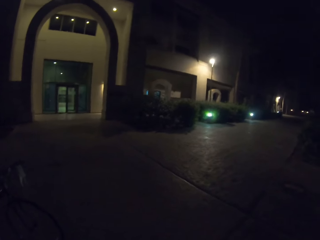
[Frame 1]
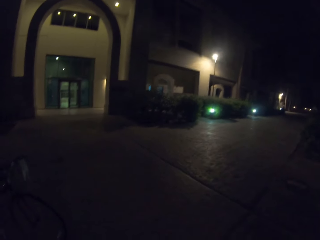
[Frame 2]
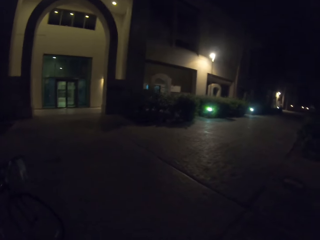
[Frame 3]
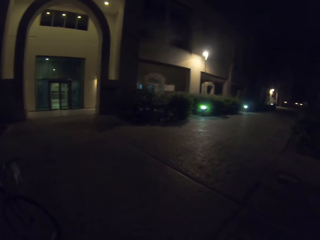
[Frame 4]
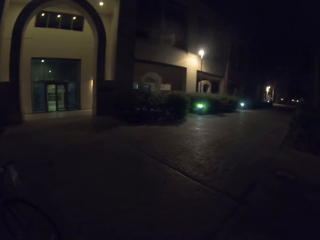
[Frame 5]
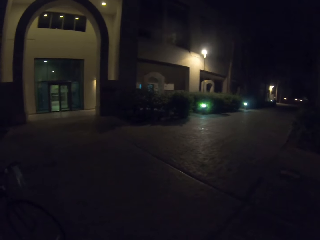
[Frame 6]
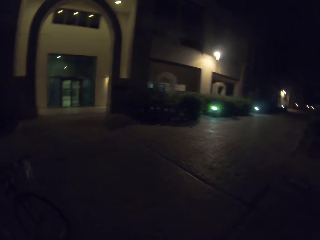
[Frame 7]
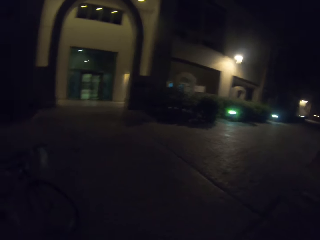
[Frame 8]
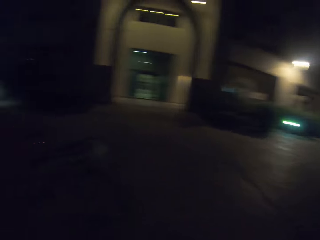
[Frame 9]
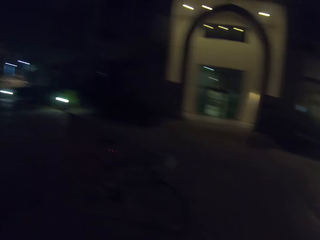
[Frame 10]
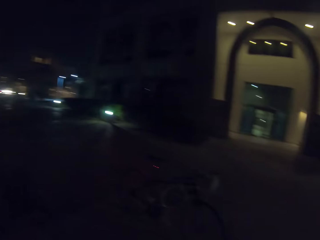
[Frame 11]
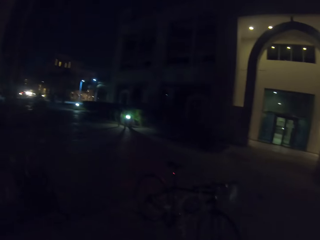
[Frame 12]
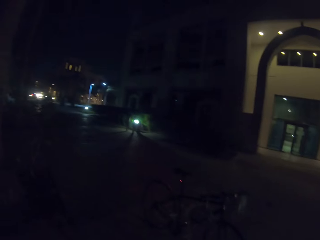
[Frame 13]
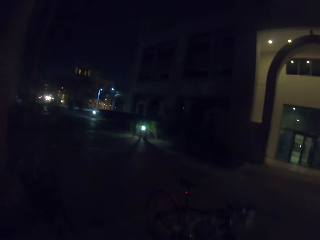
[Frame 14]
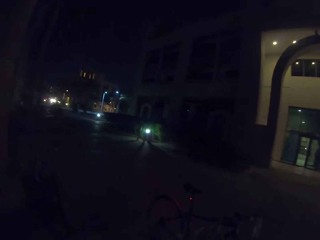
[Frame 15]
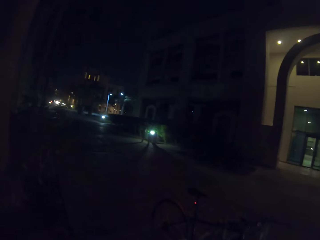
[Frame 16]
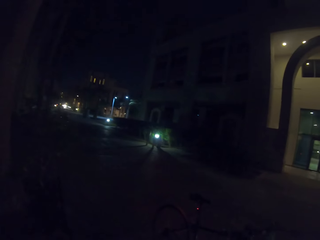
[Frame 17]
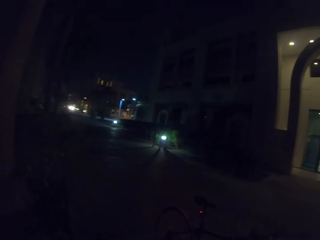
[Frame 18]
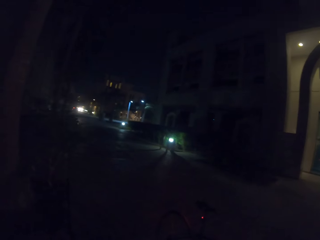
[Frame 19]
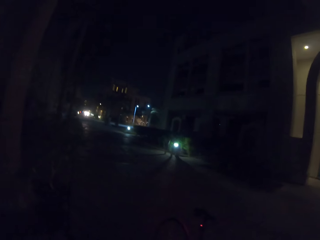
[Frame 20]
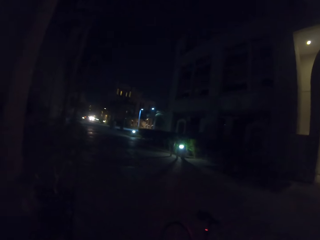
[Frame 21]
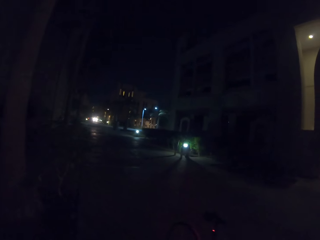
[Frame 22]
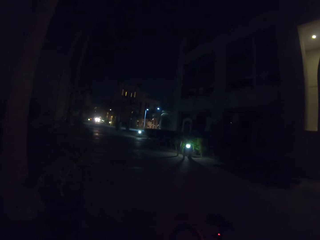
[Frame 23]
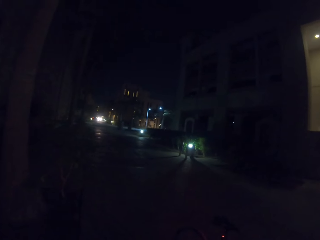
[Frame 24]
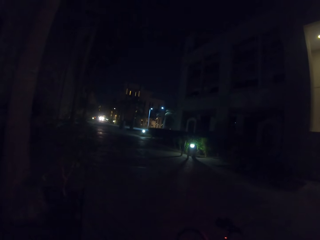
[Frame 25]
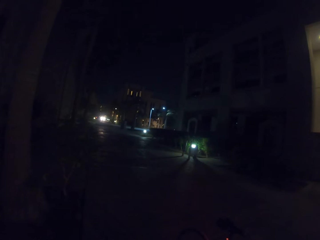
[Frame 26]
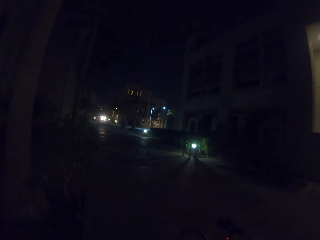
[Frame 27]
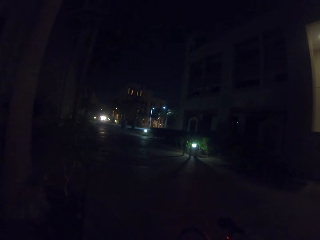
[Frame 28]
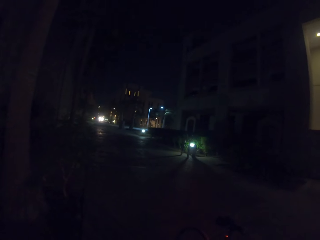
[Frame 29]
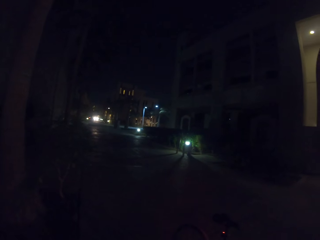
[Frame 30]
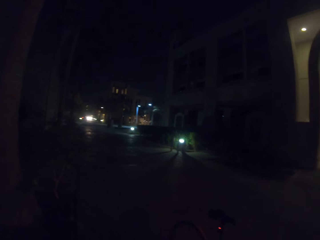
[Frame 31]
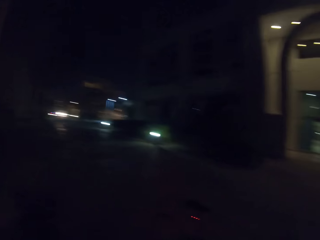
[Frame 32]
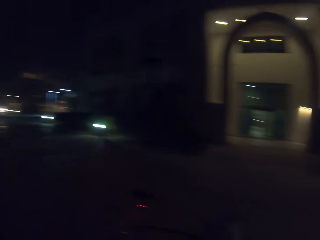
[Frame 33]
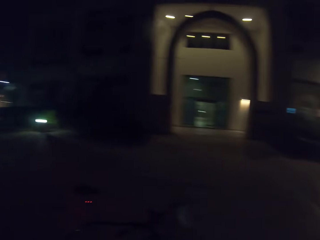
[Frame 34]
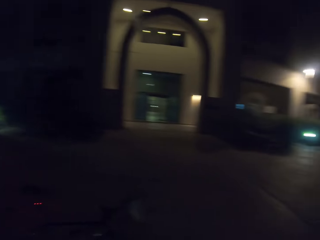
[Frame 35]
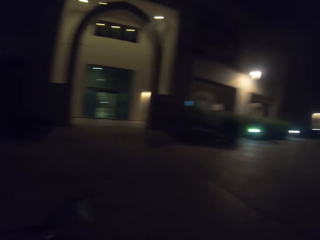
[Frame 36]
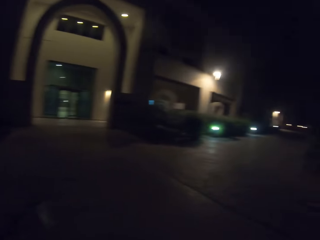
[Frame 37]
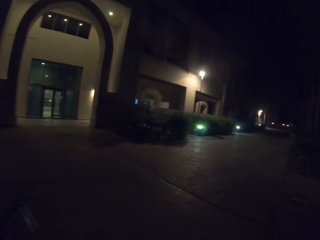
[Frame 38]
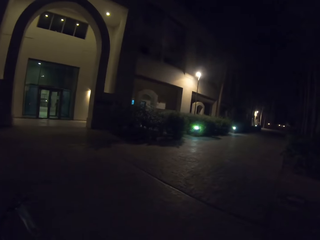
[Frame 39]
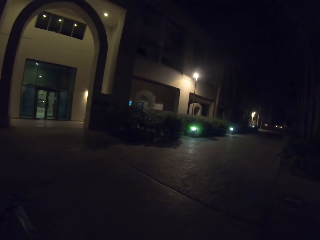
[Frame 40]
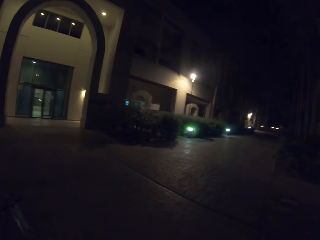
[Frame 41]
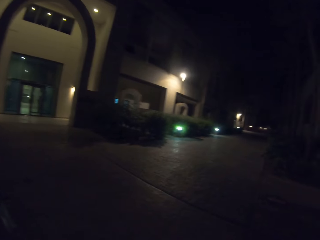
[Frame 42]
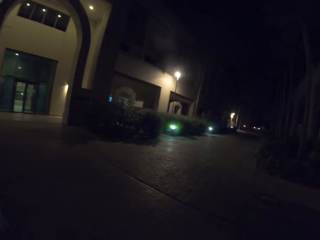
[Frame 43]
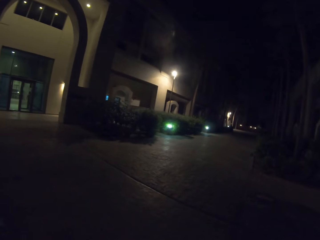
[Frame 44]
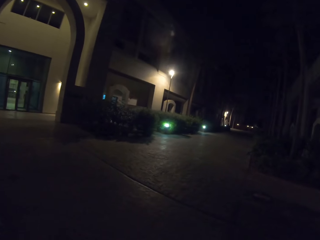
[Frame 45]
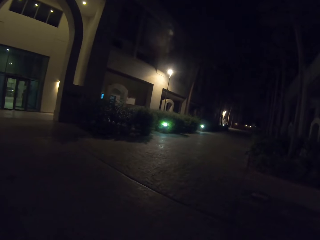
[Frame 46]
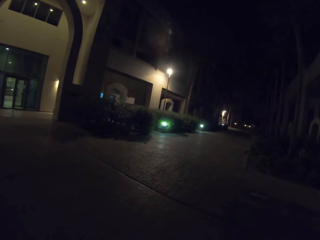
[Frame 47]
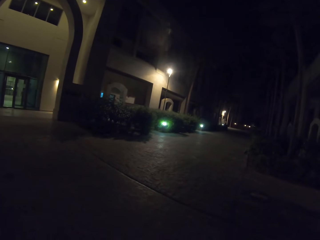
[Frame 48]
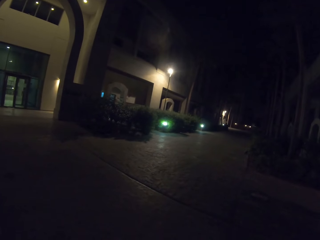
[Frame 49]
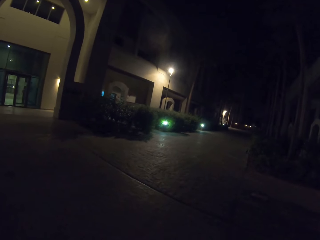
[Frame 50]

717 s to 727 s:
The camera wearer looks around.

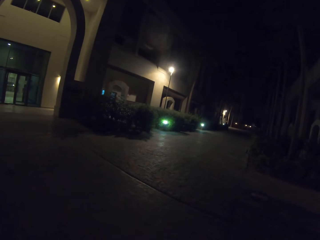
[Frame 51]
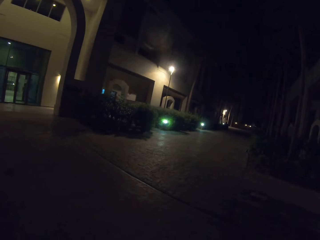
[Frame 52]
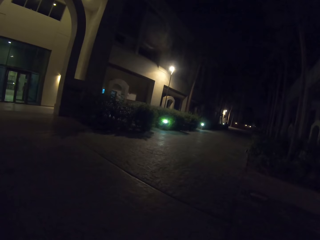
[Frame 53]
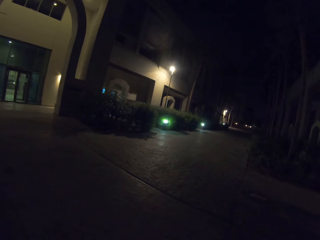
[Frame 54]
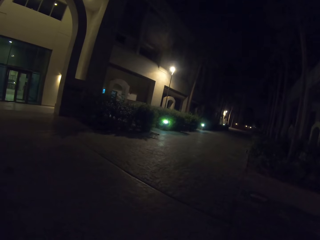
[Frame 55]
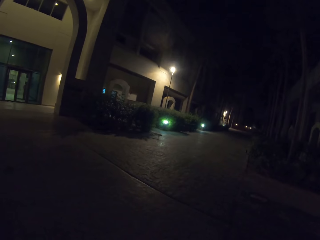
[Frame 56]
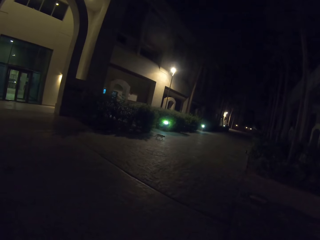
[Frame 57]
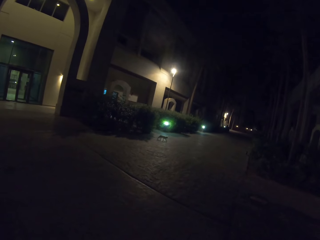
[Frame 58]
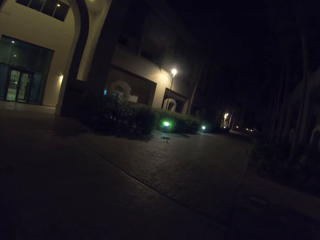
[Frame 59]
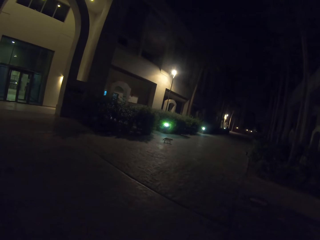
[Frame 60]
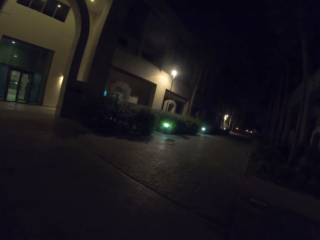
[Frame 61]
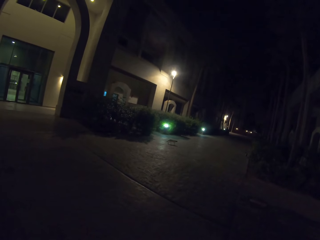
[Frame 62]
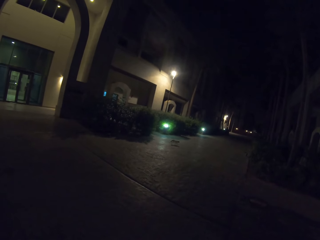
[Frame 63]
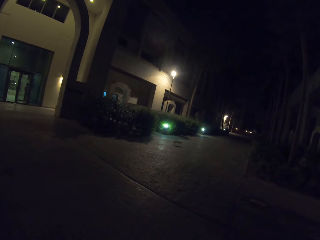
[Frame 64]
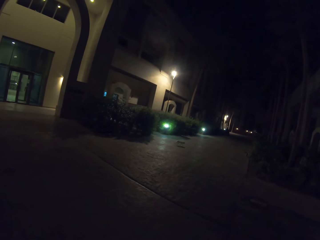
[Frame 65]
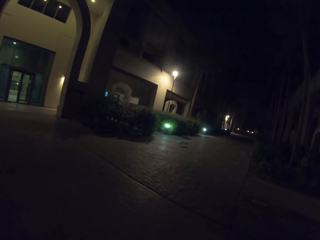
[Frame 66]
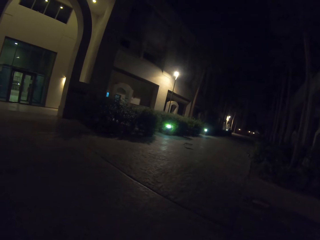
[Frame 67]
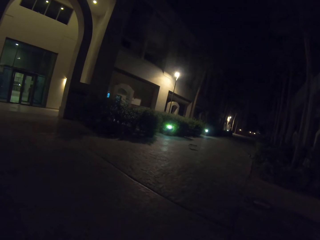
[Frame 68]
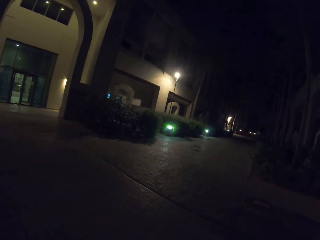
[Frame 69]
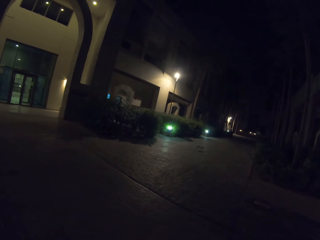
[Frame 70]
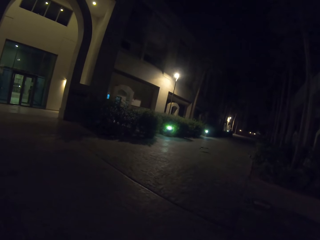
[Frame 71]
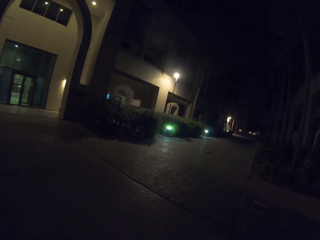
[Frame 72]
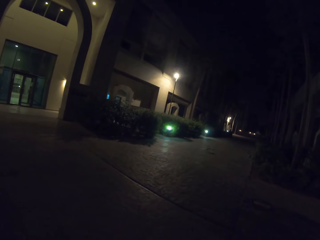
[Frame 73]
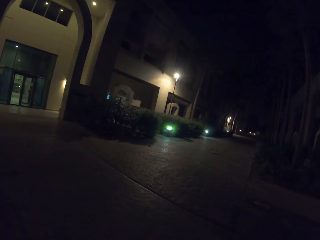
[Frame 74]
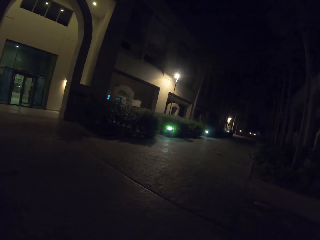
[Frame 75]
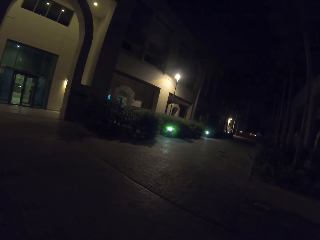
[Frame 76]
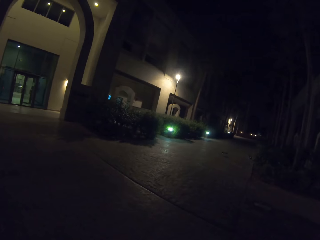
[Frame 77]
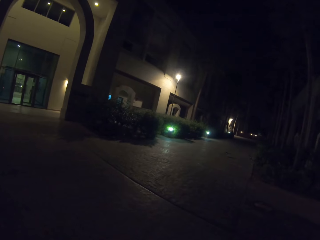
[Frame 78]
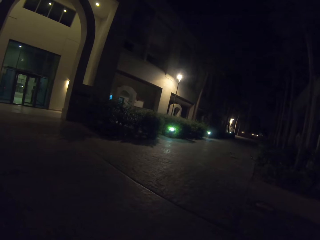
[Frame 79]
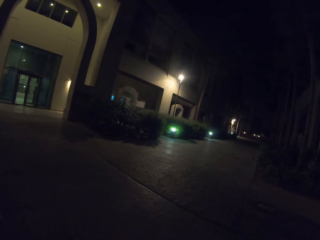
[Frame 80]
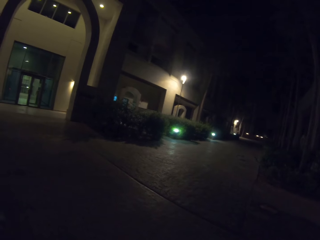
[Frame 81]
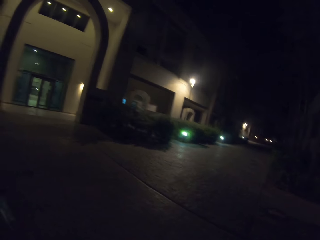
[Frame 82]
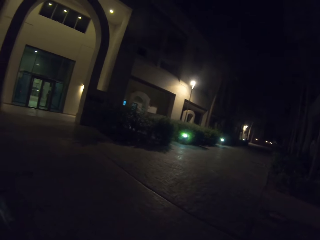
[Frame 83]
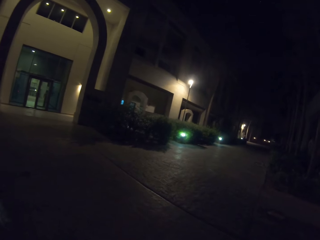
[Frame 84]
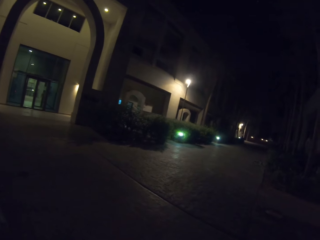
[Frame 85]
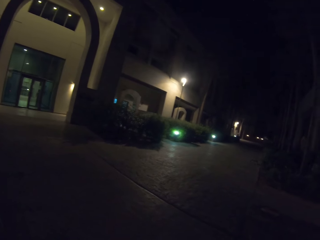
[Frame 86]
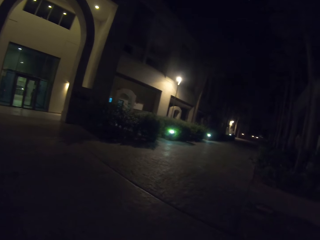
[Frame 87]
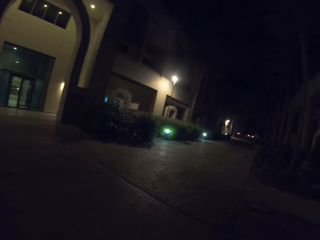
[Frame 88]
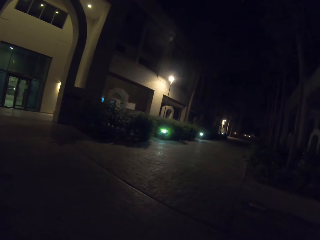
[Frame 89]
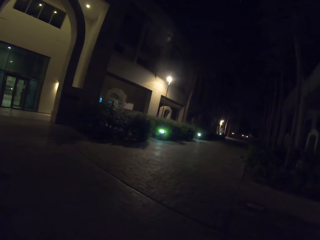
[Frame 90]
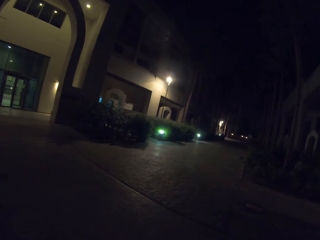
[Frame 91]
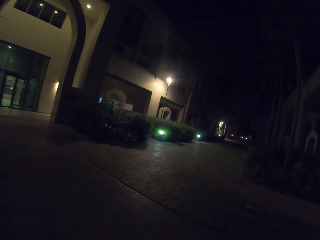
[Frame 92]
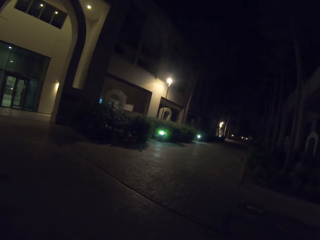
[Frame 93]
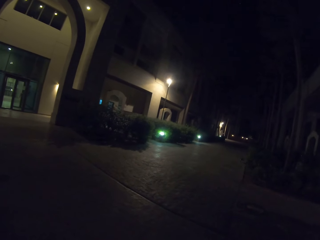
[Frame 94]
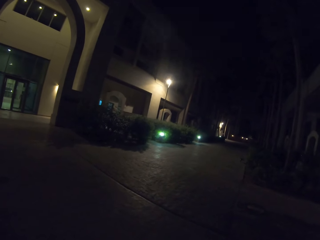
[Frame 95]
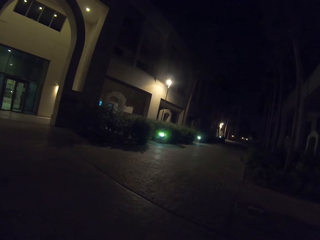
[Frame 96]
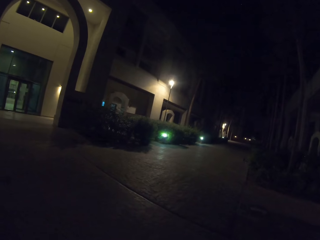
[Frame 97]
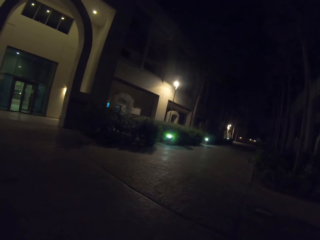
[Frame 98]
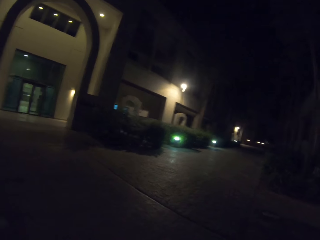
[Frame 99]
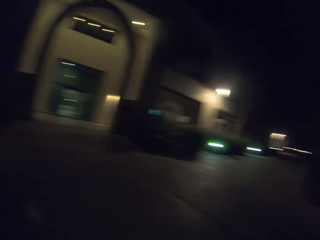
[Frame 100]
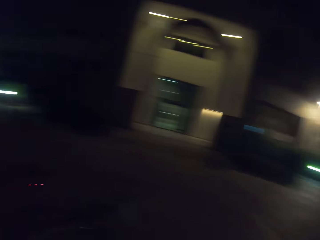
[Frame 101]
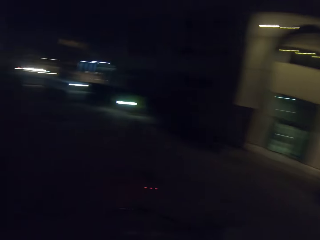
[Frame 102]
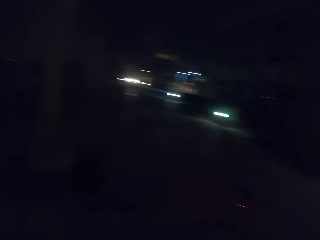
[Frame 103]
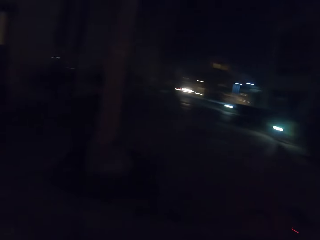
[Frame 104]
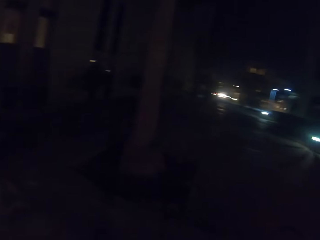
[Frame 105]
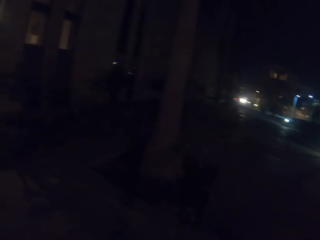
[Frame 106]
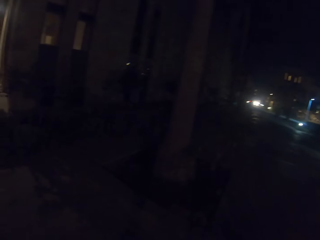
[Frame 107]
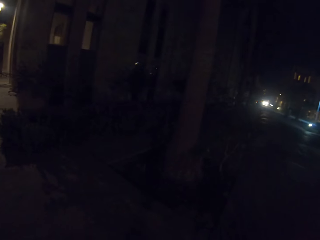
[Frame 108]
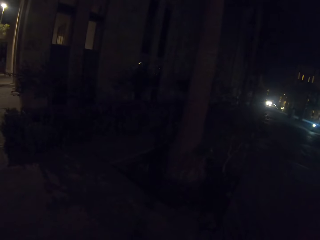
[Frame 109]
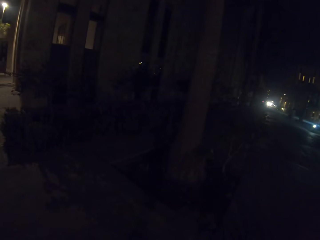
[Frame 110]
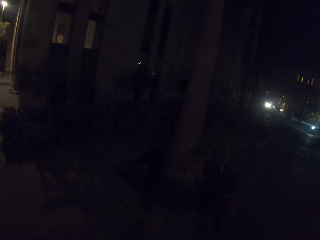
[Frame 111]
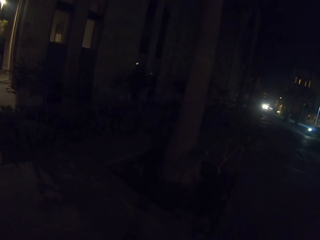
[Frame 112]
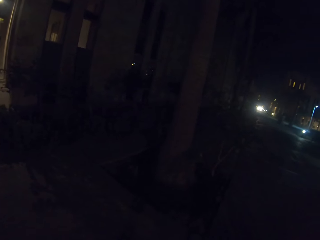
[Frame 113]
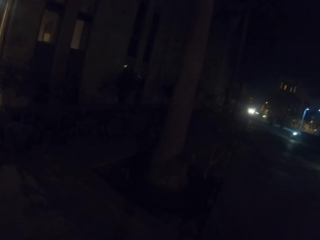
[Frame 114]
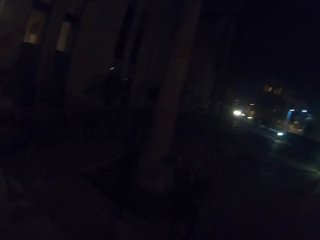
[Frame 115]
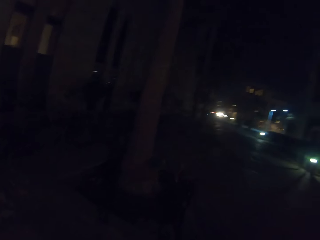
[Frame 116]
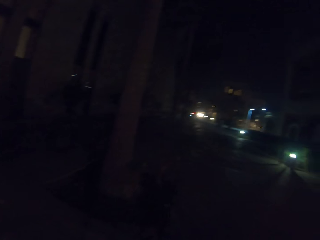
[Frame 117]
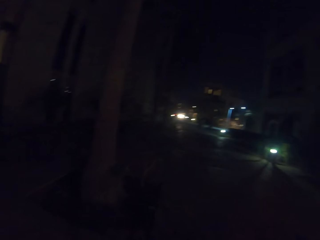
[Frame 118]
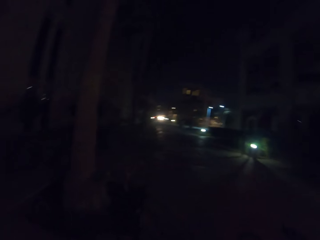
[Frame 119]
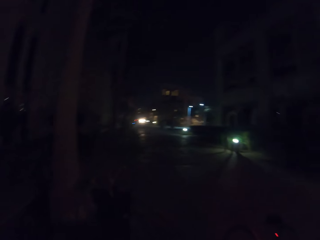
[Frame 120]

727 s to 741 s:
The camera wearer looks at the cats. They look around.
